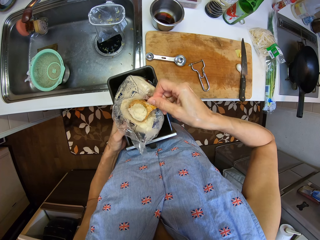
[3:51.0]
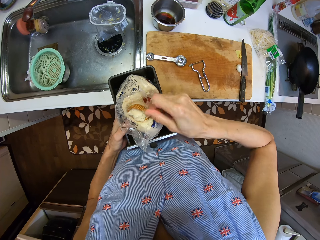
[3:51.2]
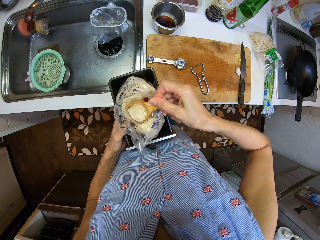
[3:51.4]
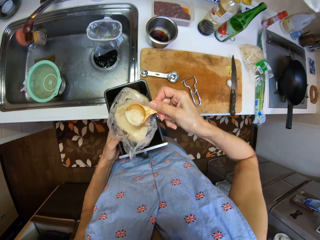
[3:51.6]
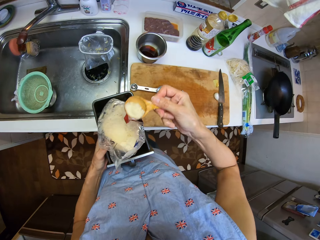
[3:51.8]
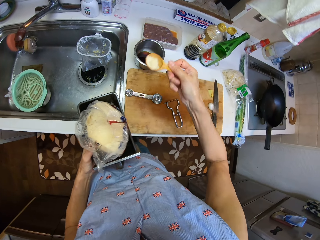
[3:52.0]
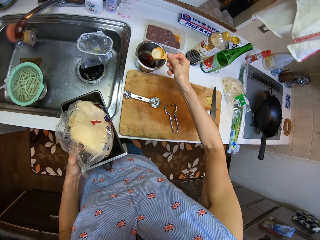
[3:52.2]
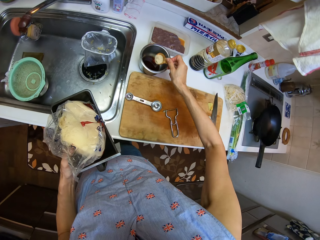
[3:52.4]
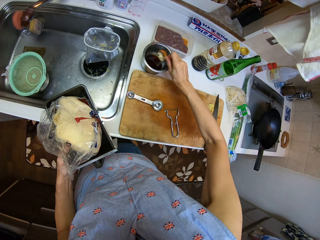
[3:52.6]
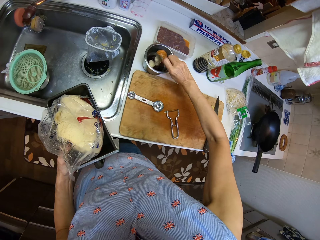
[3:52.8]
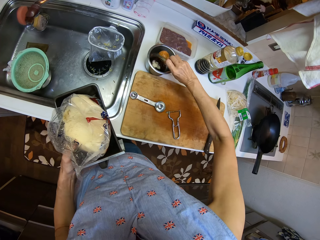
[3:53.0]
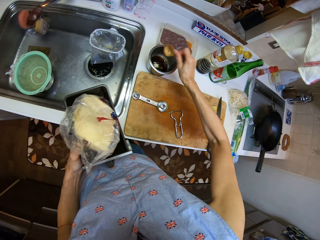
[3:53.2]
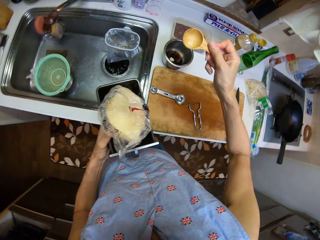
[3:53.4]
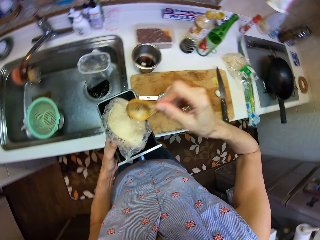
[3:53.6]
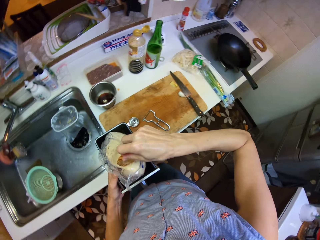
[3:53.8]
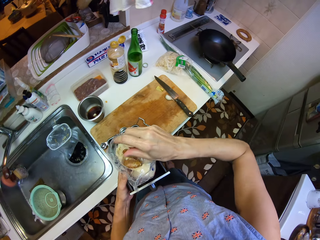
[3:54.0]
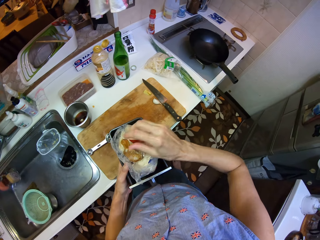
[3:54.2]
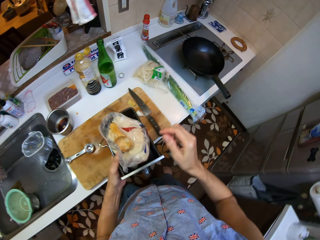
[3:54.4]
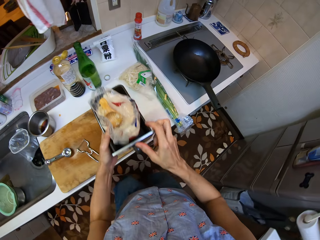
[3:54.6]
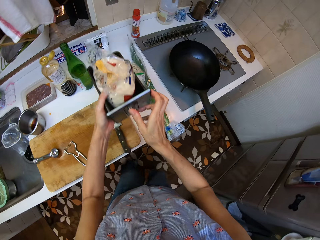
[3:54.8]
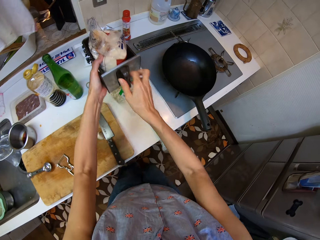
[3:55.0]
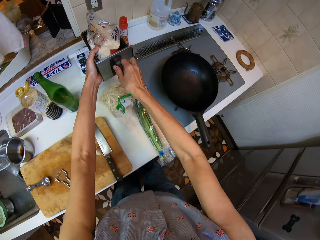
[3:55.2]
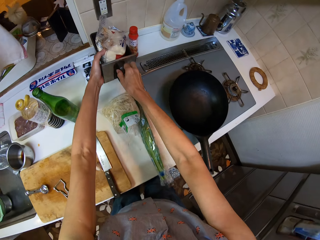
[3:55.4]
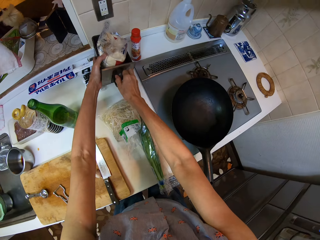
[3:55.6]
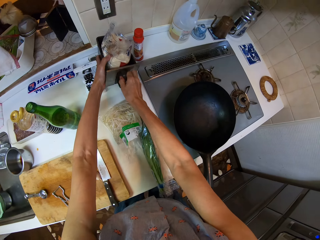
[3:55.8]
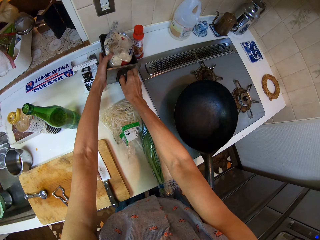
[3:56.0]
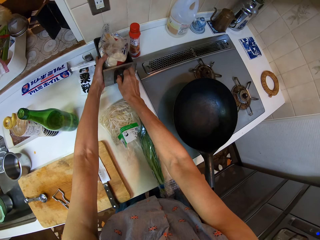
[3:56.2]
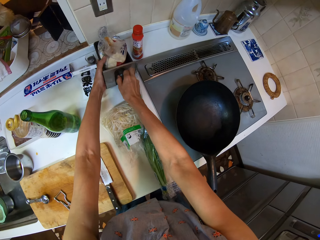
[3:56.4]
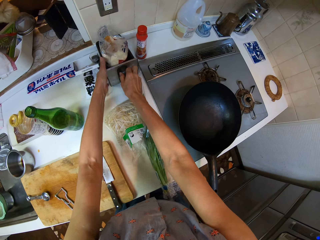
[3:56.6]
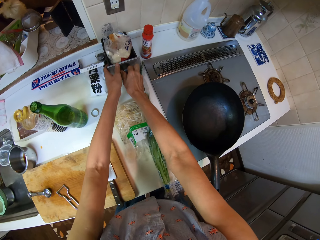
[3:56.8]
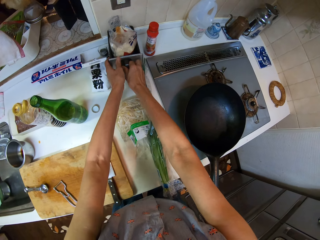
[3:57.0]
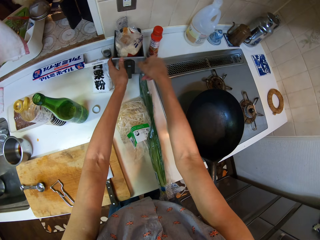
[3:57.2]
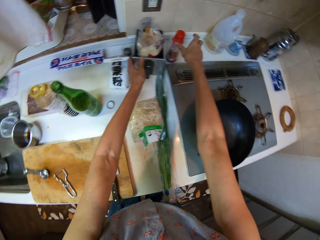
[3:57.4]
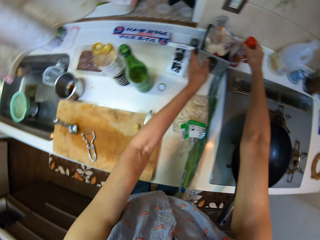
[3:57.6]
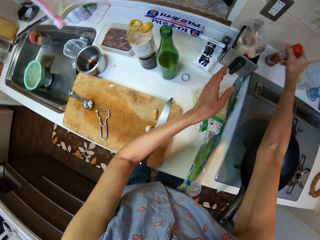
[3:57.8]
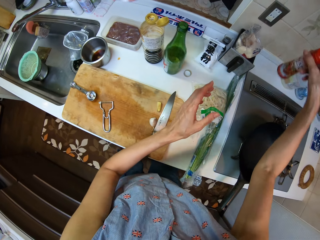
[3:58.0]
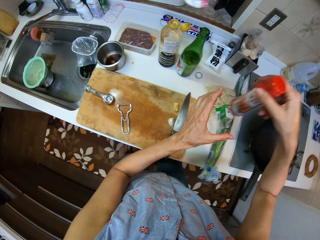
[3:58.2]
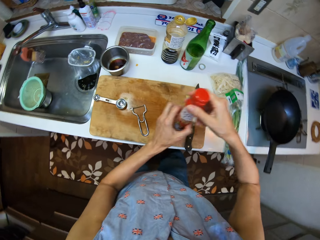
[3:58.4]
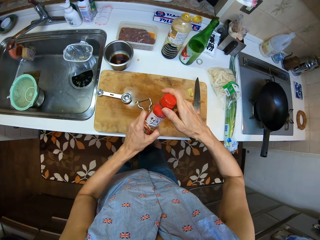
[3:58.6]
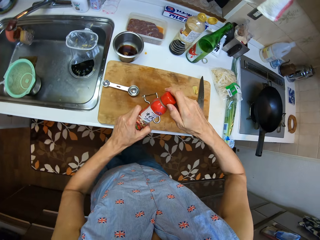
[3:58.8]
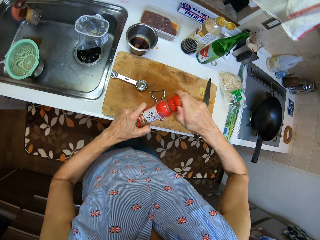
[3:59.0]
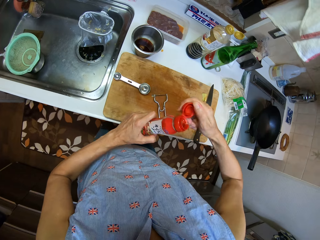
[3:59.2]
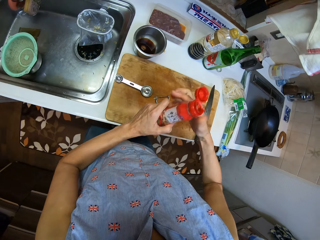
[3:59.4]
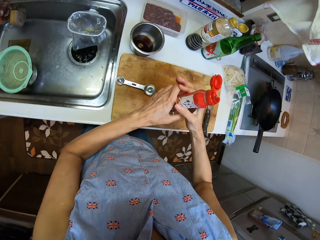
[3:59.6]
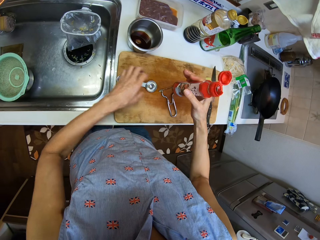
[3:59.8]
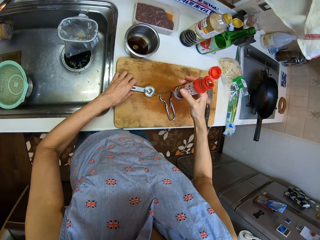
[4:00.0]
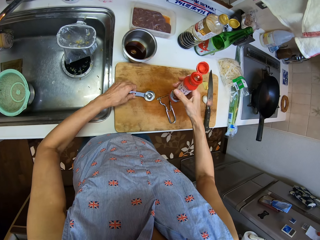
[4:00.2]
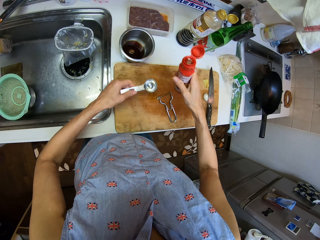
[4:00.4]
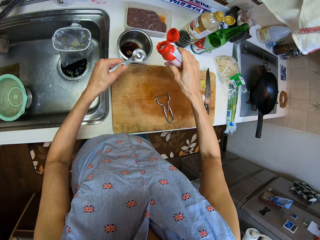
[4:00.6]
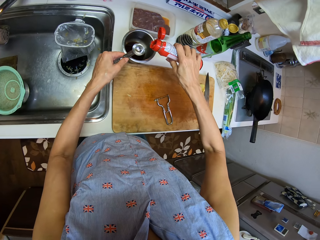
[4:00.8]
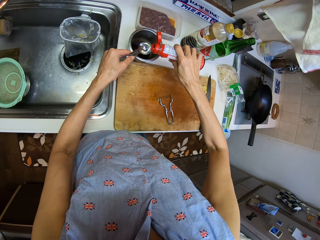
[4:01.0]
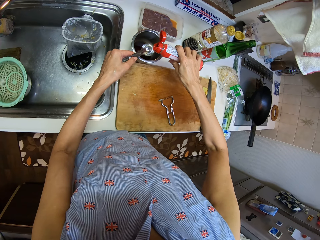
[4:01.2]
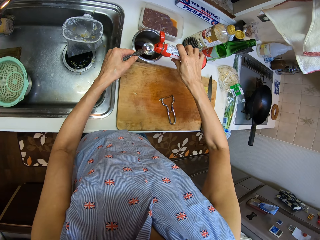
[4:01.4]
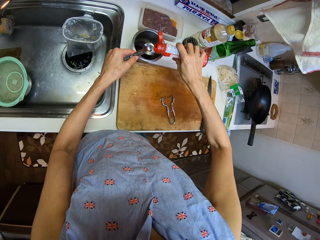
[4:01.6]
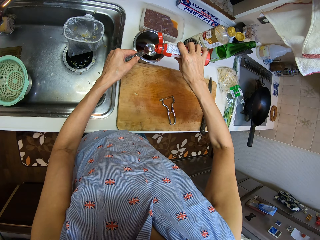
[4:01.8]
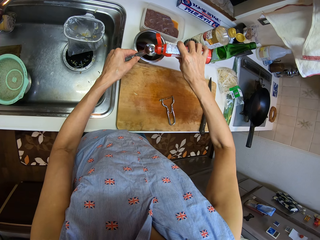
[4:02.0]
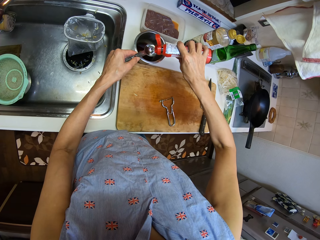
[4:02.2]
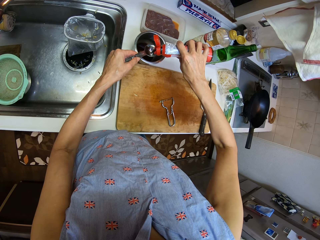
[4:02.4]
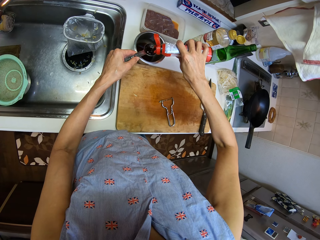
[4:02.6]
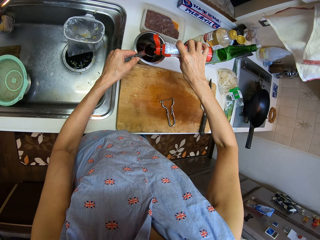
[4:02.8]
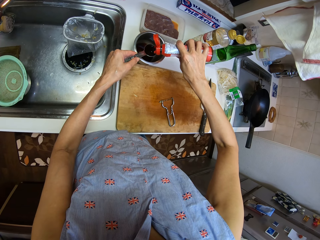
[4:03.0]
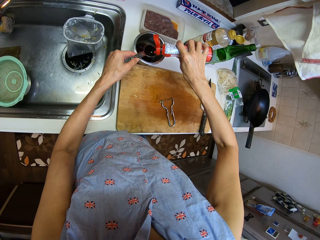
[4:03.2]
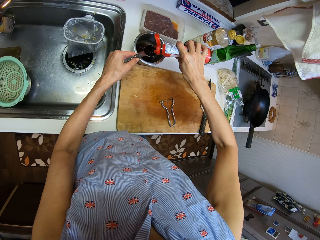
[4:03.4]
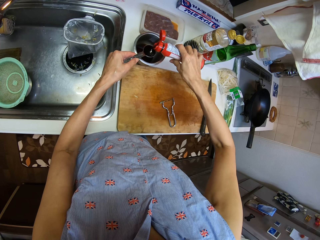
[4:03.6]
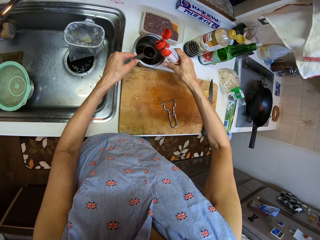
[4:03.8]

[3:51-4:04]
The camera wearer pours the flour into the bowl. They put the cooking fat in the cooking pot. They return the wooden spoon in the fat. They drop the container on the counter. They return the cooking fat on the sink. They take a bottle from the counter. They open the bottle. They pick up the measuring spoon. They pour the liquid into the spoon from the bottle.

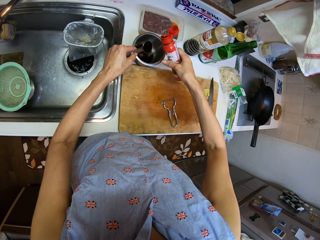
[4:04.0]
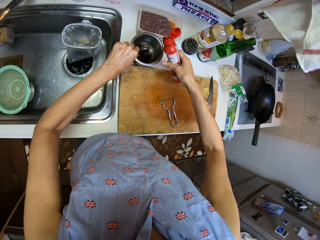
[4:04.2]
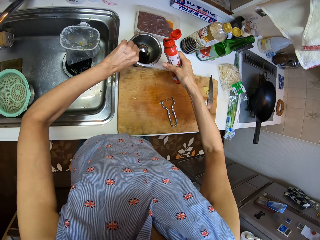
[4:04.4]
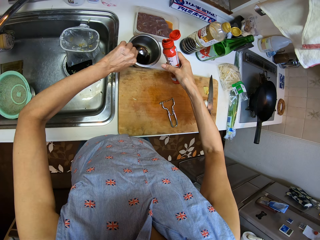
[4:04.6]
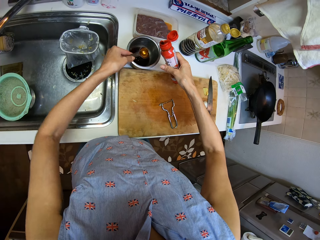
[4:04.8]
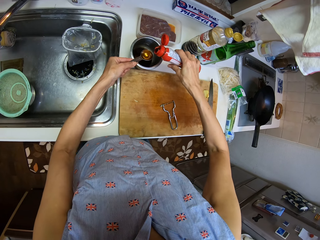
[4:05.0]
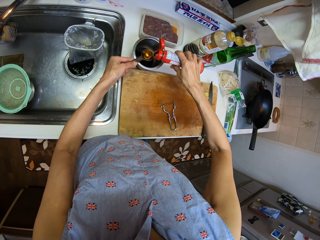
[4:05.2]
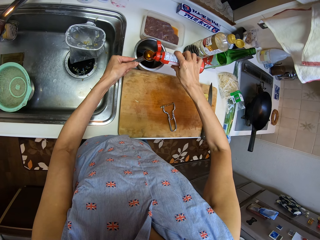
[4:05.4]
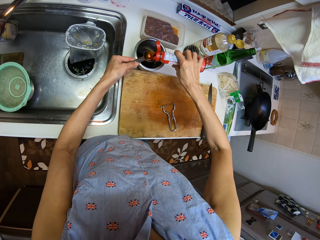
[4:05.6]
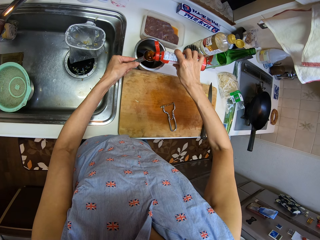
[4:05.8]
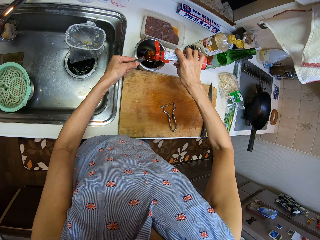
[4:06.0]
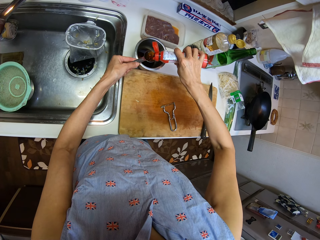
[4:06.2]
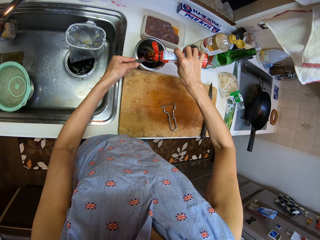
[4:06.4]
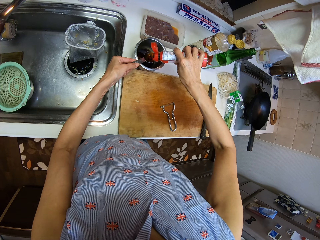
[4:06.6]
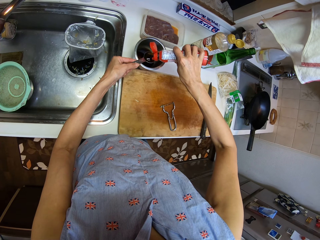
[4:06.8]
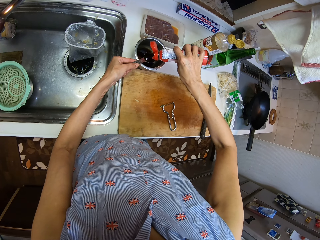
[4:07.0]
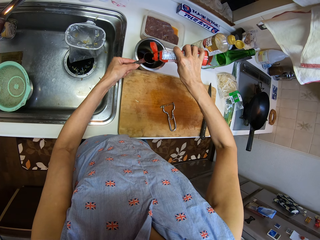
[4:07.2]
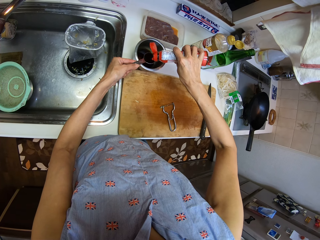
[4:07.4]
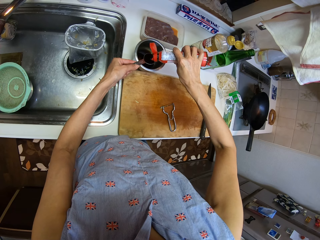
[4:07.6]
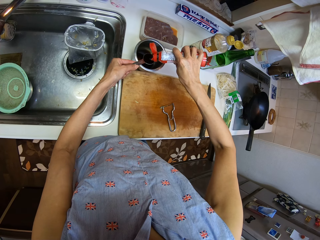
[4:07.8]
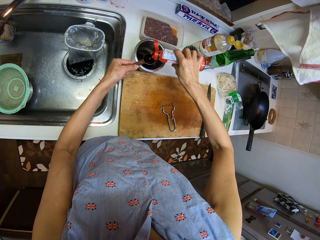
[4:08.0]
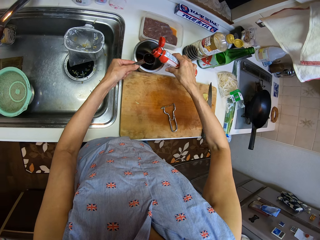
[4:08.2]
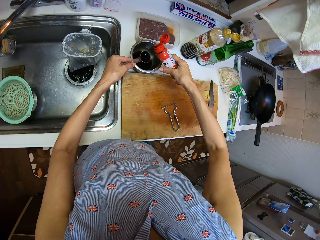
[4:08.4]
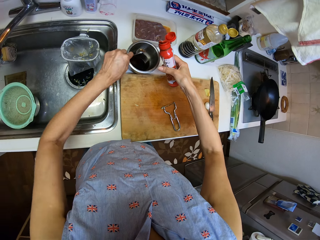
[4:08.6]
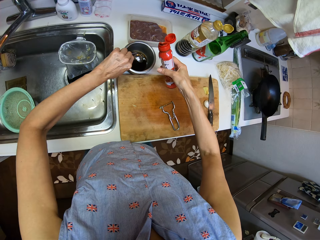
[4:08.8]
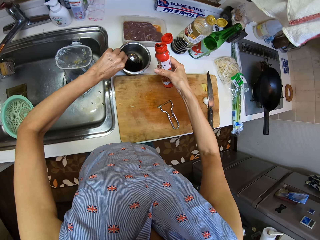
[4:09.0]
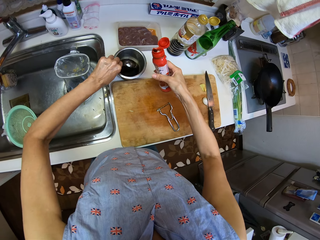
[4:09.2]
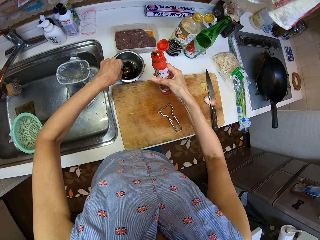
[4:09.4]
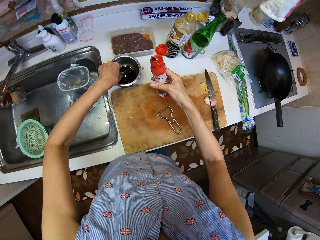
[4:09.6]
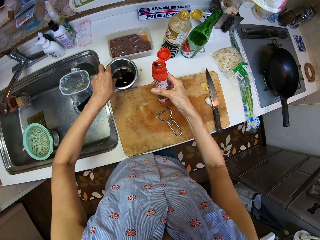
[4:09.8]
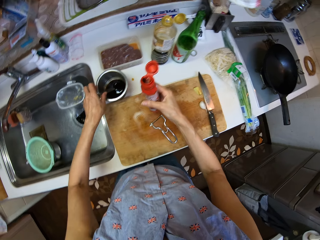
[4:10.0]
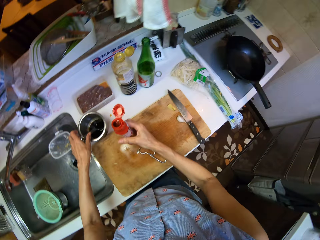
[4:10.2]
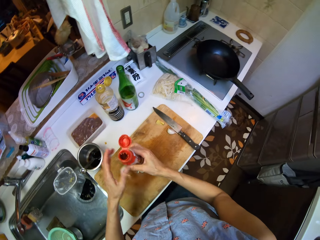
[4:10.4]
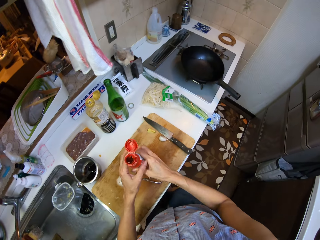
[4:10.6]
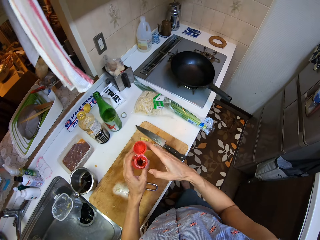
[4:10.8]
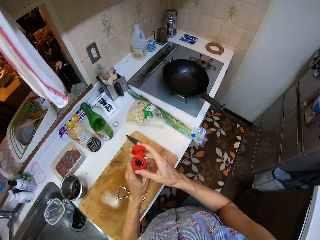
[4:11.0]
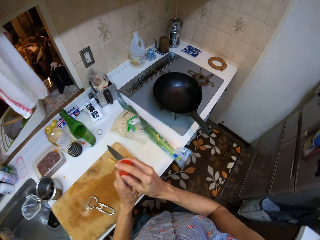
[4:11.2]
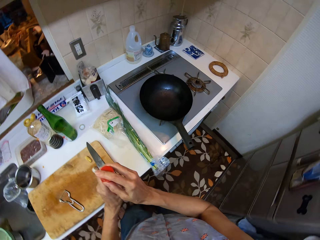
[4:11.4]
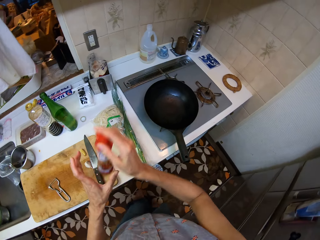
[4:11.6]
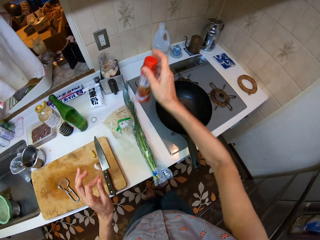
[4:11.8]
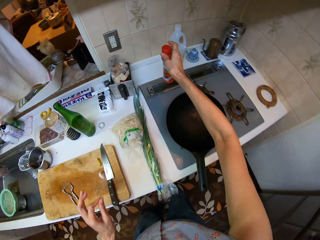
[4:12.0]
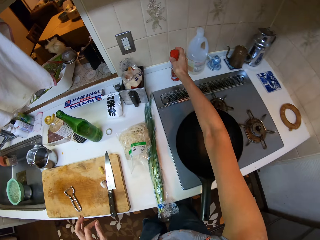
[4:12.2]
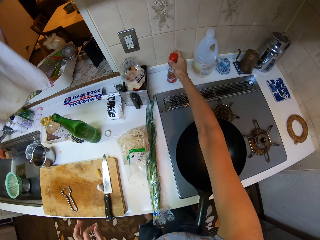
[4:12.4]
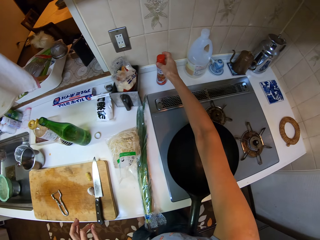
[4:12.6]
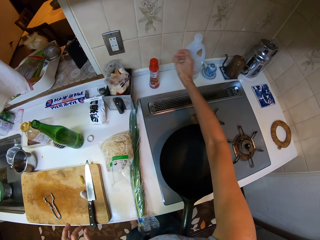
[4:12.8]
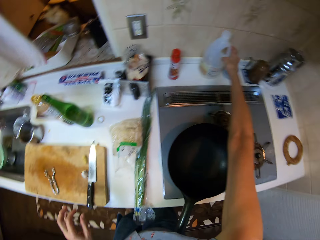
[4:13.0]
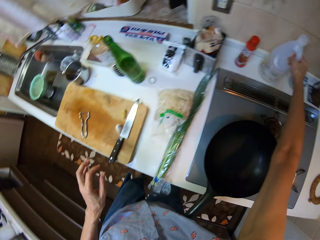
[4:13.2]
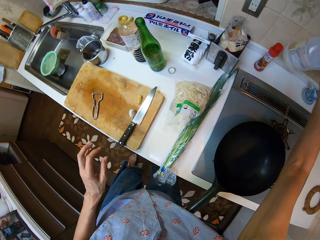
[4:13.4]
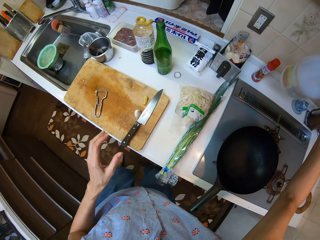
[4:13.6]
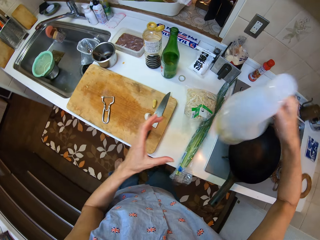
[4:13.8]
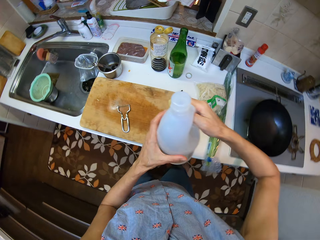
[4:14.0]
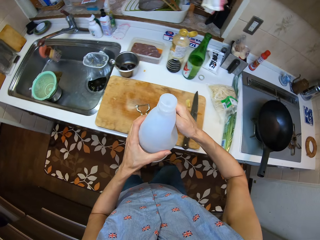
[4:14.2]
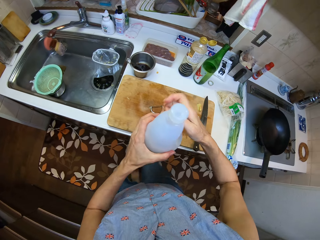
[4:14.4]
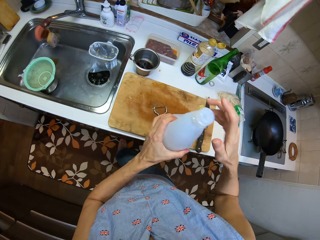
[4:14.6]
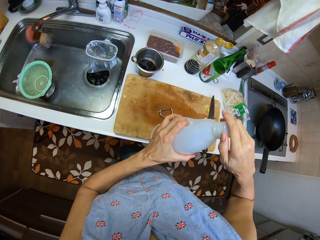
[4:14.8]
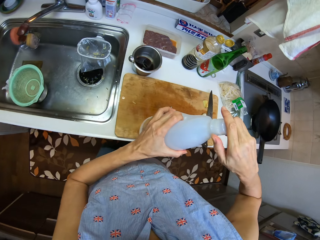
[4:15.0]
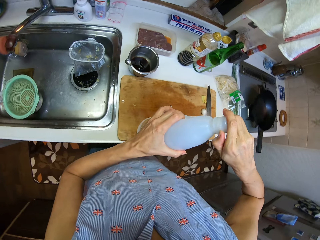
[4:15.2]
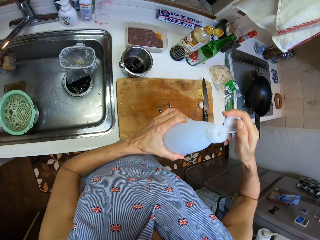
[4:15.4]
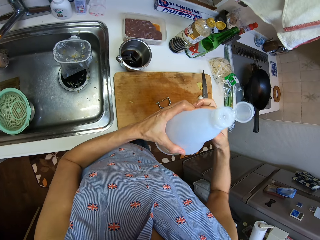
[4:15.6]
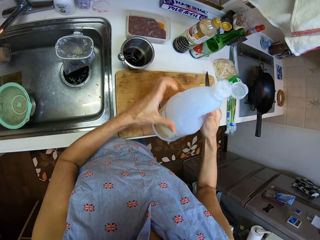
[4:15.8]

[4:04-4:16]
The camera wearer pours the liquid in the spoon into the plate or cooking pot. They pour the liquid into the spoon from the bottle. They pour the liquid in the spoon into the plate. They drop the measuring spoon in the pot. They close the bottle. They drop the bottle on the counter or sink. They take another bottle from the counter.
